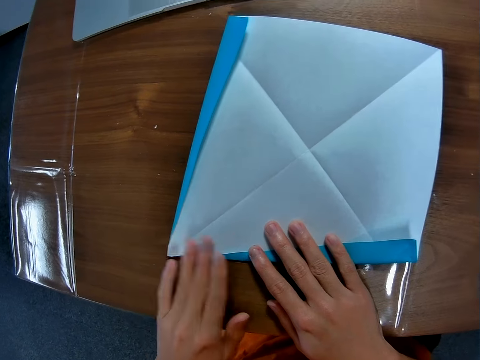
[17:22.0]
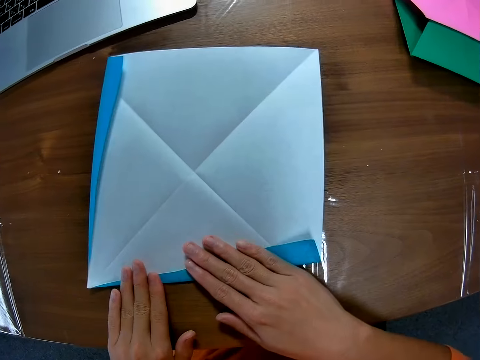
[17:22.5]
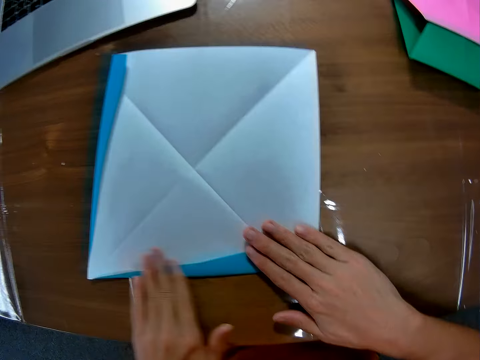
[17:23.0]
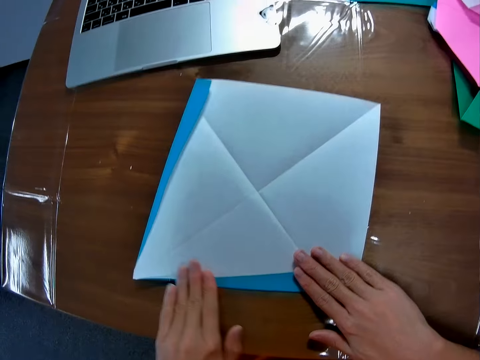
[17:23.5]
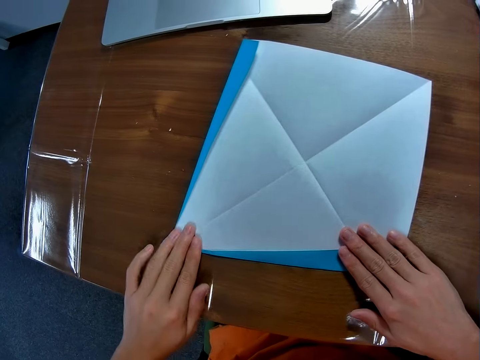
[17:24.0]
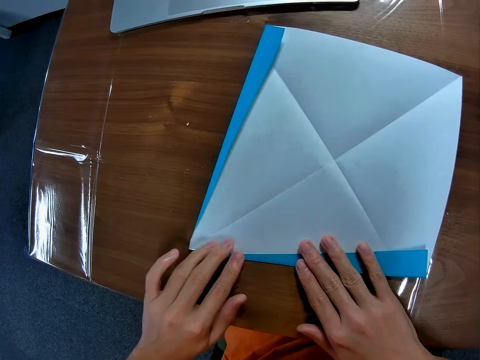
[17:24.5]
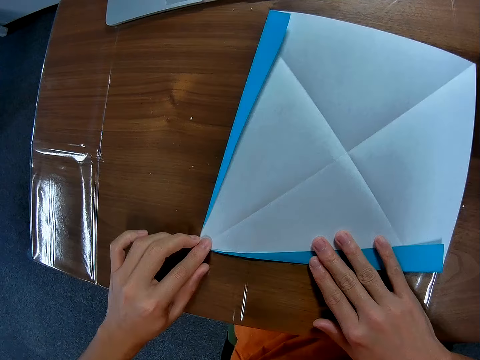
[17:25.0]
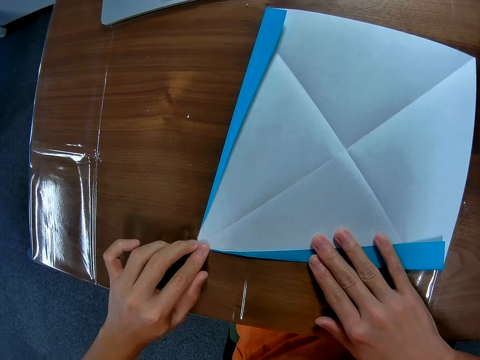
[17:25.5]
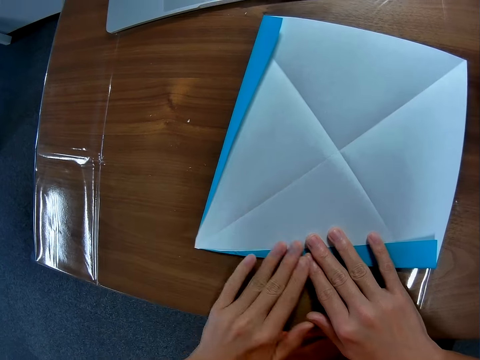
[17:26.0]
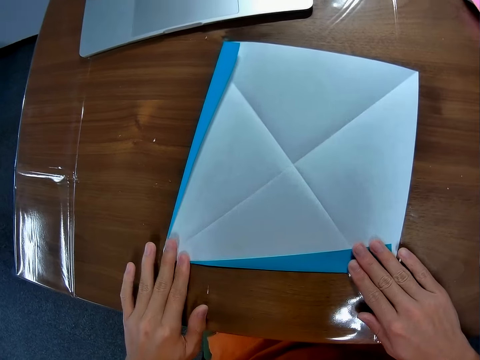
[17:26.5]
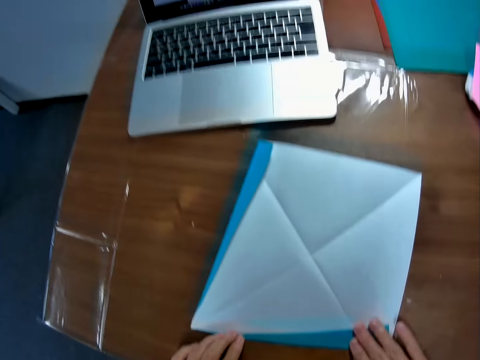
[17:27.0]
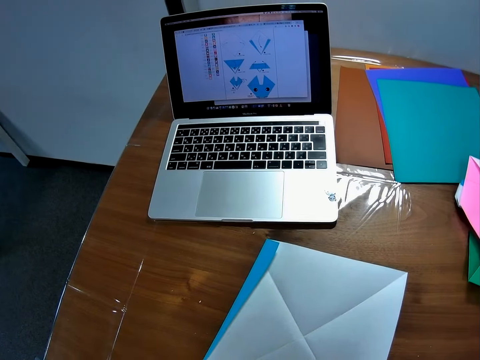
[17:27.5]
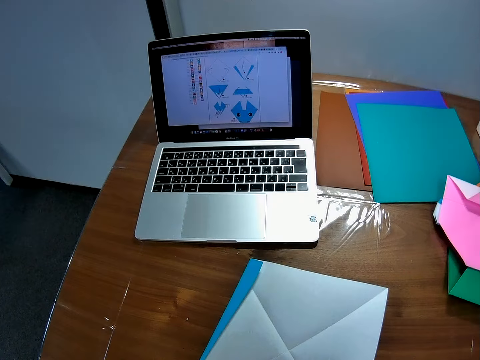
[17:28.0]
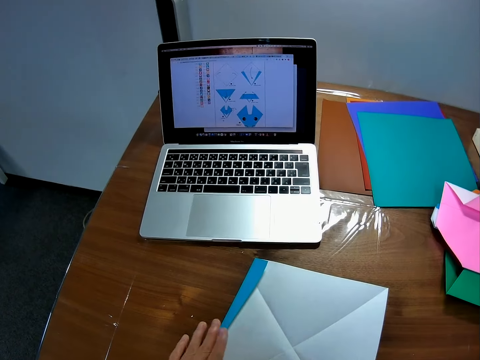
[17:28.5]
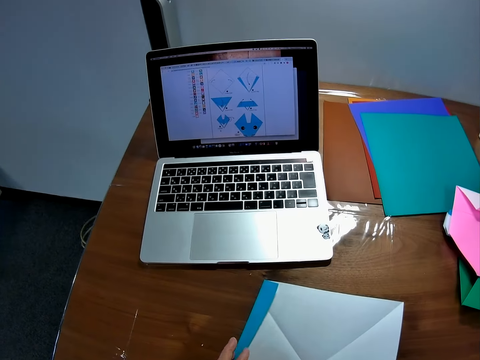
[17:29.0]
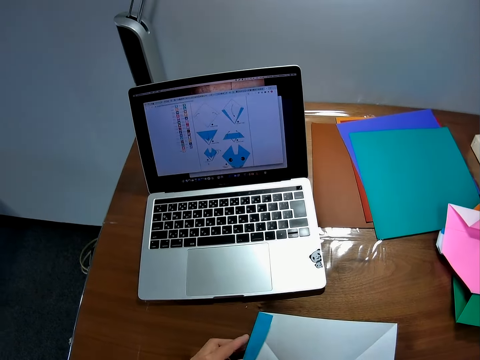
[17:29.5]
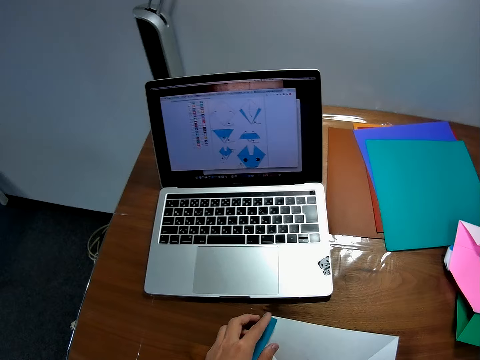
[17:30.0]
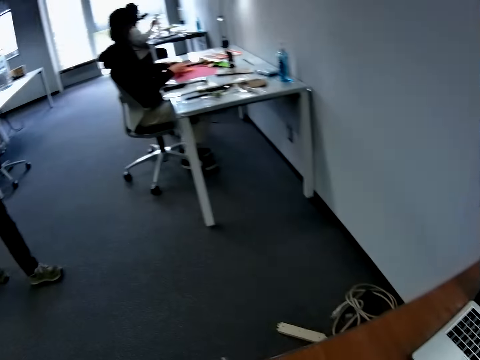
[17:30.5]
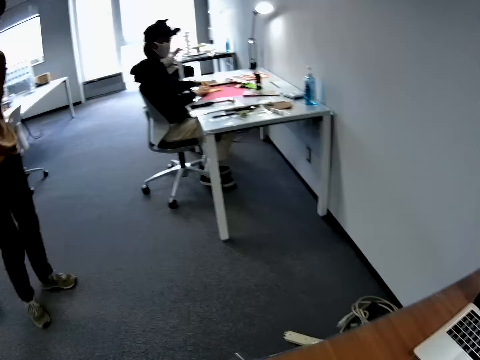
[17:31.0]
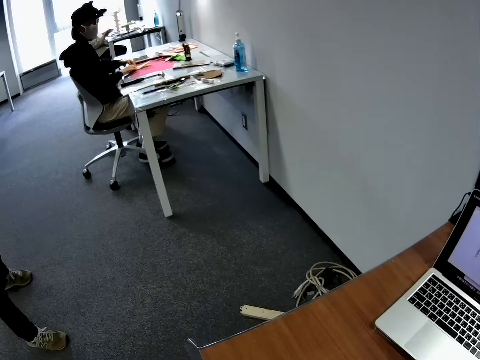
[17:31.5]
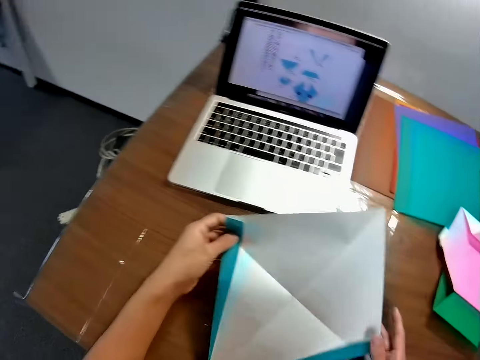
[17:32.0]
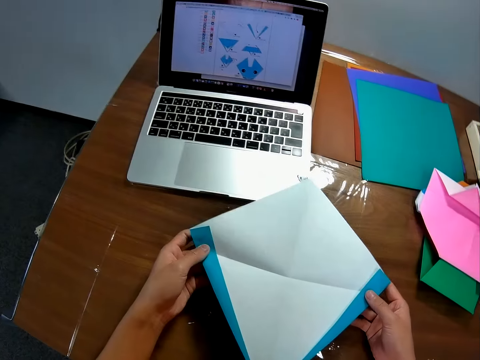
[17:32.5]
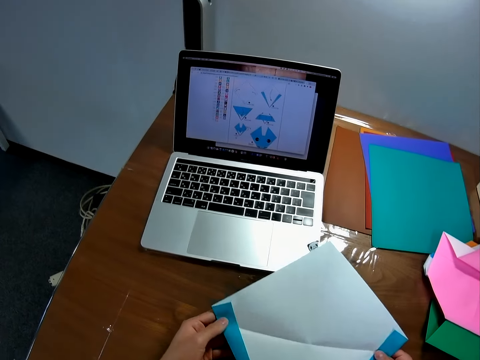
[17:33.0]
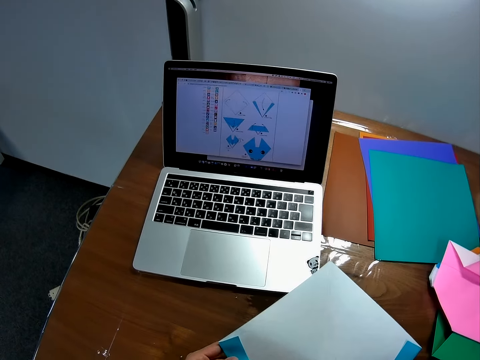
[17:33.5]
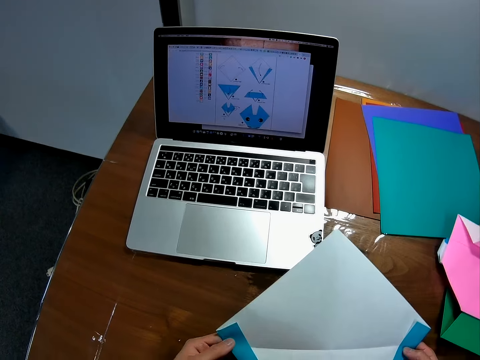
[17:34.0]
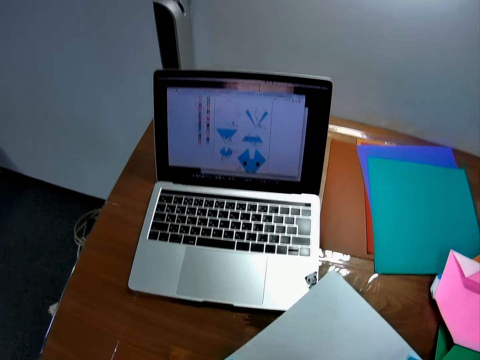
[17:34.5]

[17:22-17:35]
A man walks. The camera wearer holds the blue paper with his hands.

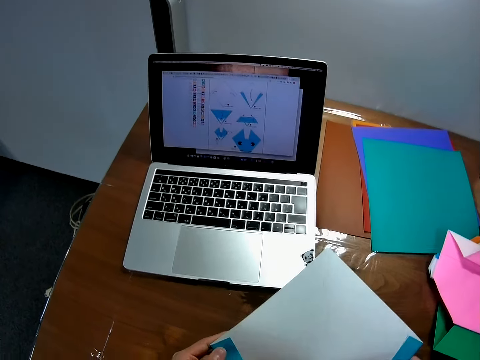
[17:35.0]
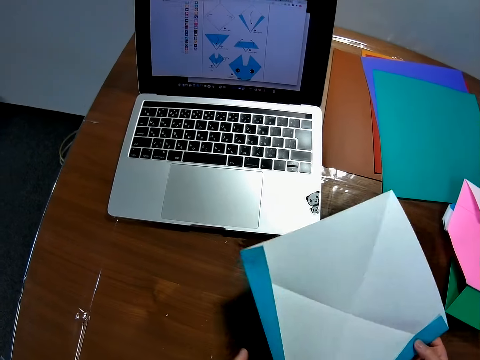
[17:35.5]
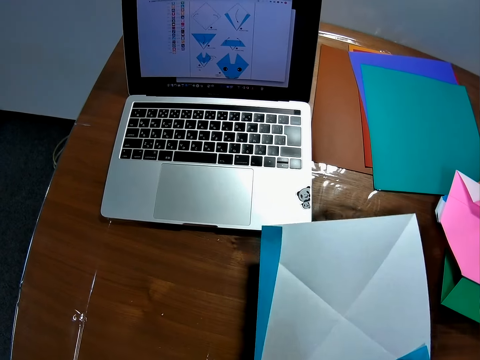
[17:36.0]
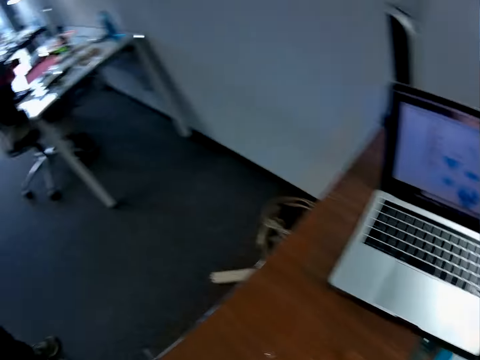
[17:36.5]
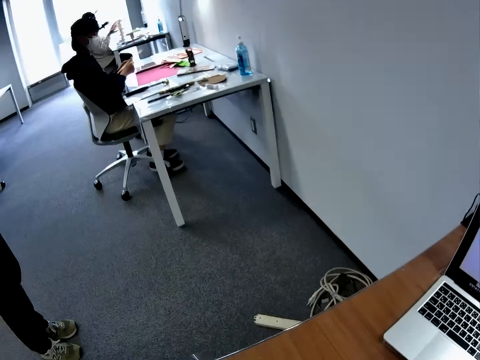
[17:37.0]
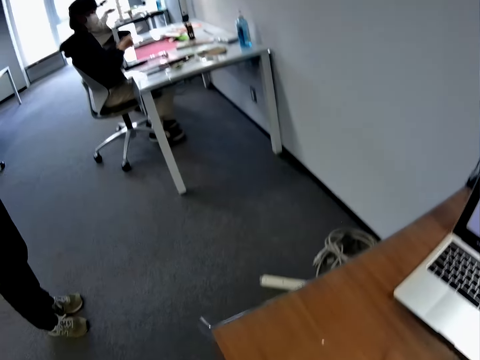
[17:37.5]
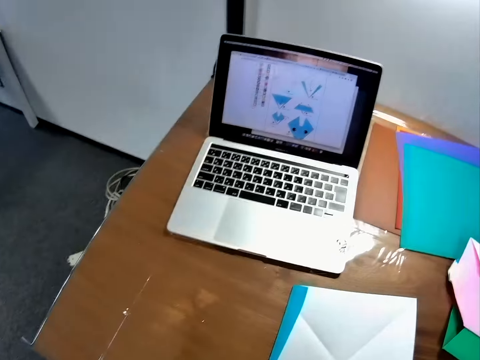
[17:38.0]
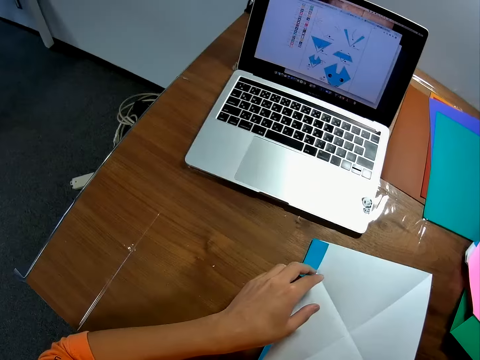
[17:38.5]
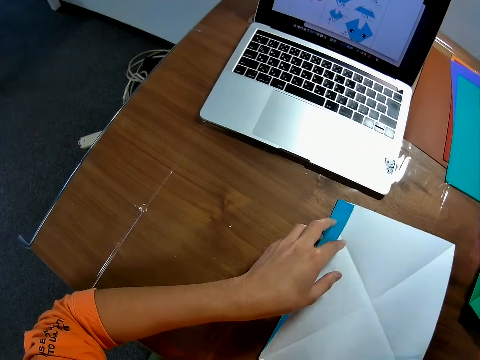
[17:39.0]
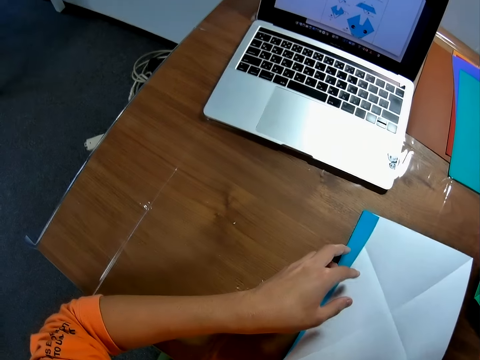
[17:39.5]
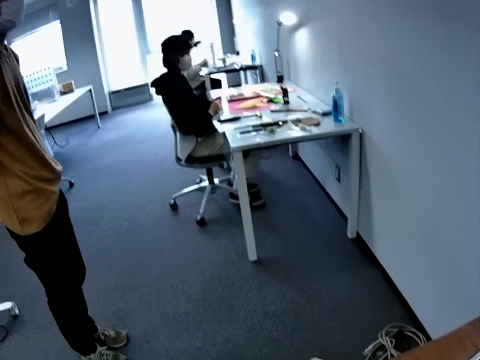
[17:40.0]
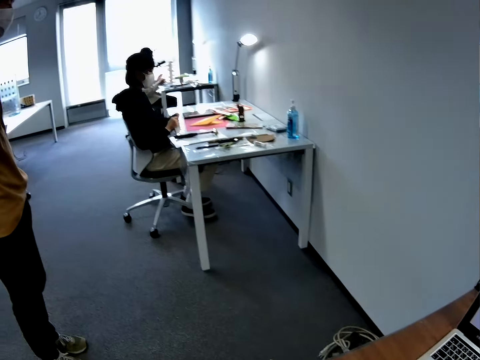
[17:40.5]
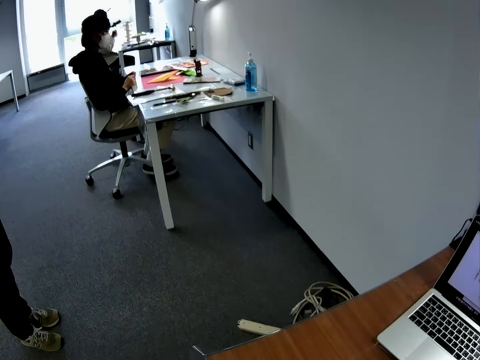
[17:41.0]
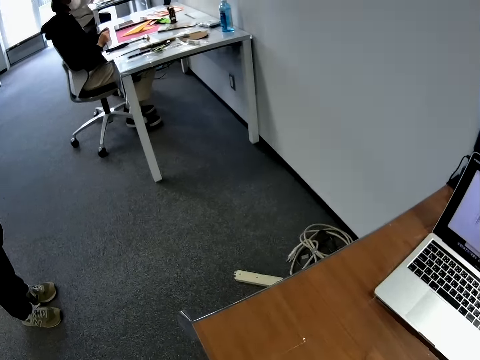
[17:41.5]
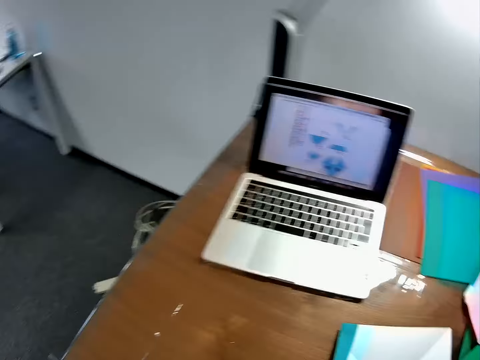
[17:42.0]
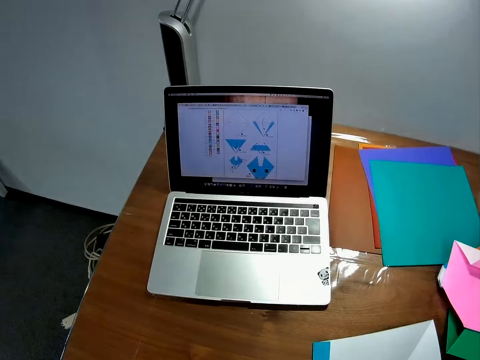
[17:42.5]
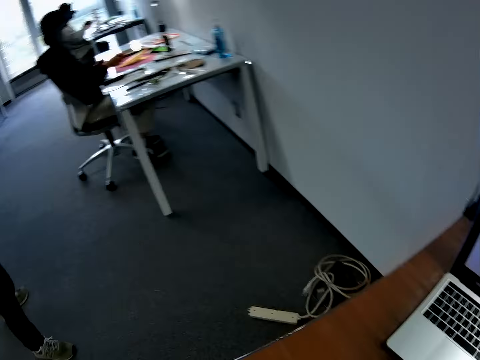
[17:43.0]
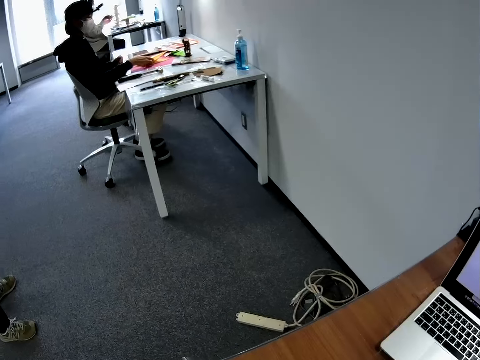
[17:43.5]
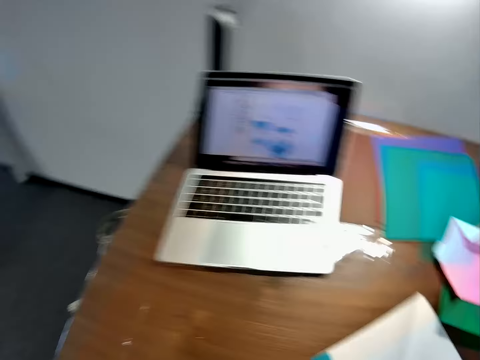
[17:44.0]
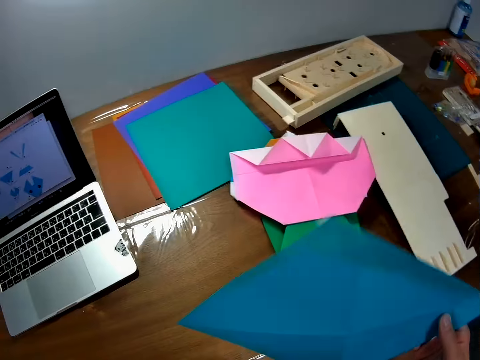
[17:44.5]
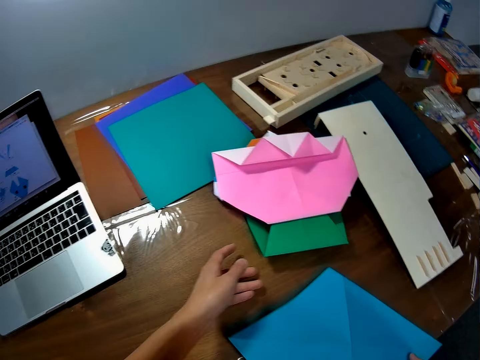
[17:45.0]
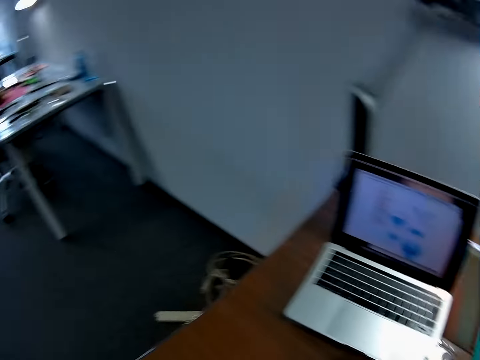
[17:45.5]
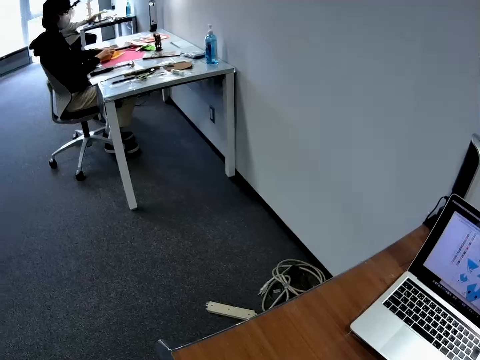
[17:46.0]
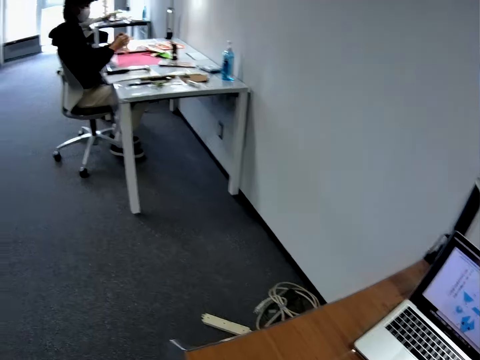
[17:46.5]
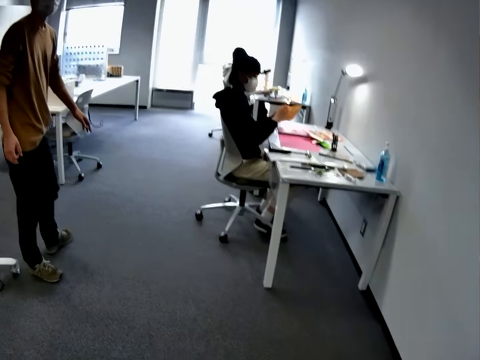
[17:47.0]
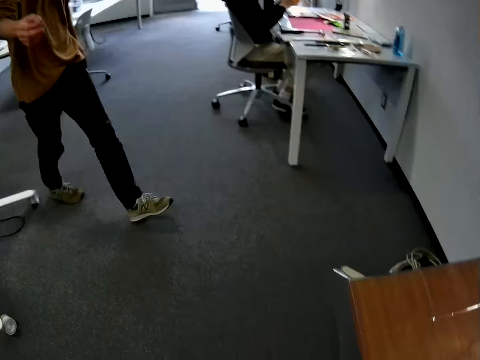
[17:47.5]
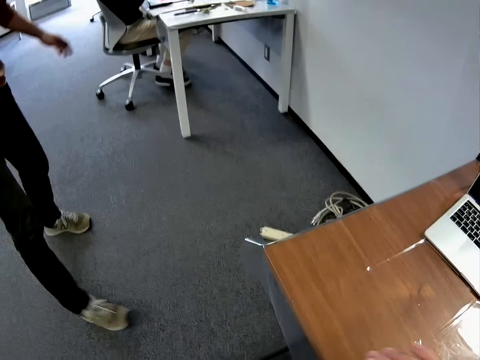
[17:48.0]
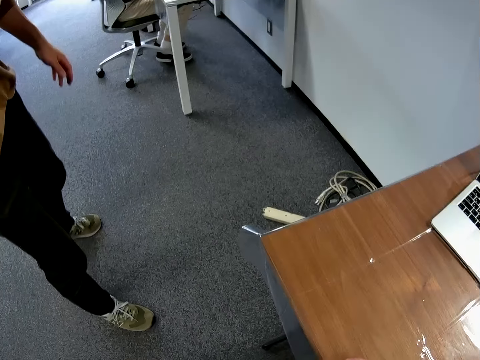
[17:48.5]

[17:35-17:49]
The camera wearer puts the blue paper on the table with his hands. He adjusts the blue paper on the table with his left hand. He turns over the blue paper with his right hand. He holds the green paper craft on the table with his left hand. He looks around. He interacts with the man. The man walks.
